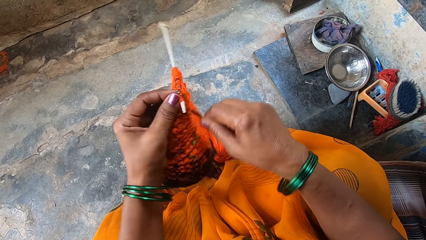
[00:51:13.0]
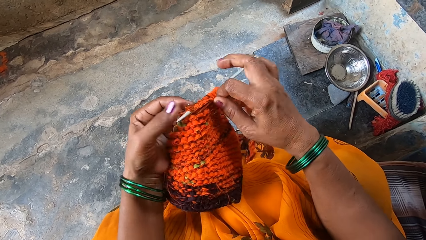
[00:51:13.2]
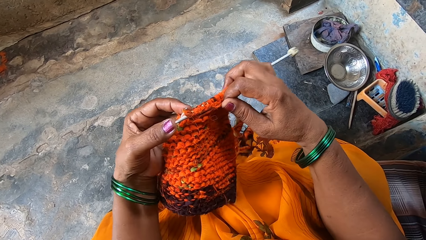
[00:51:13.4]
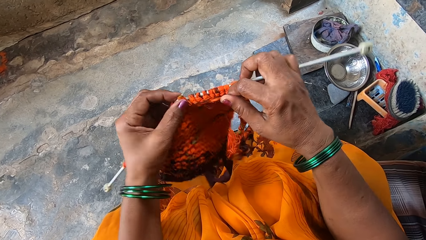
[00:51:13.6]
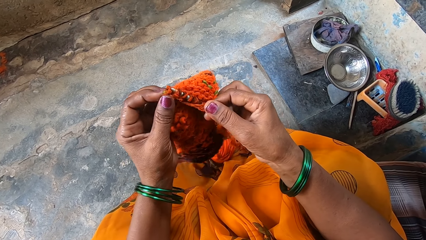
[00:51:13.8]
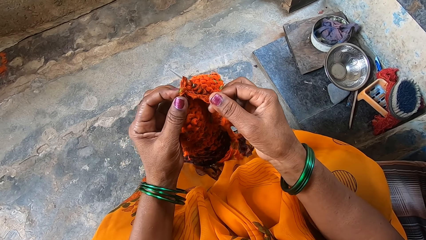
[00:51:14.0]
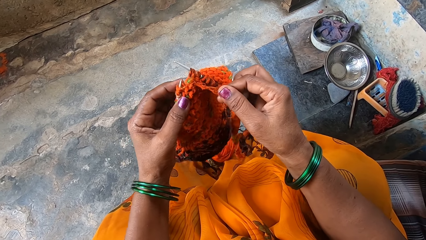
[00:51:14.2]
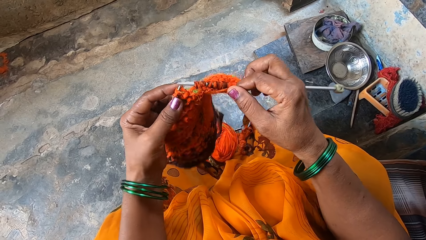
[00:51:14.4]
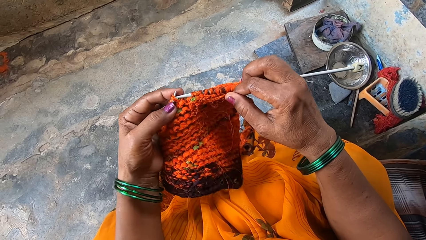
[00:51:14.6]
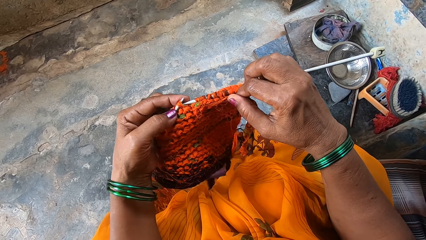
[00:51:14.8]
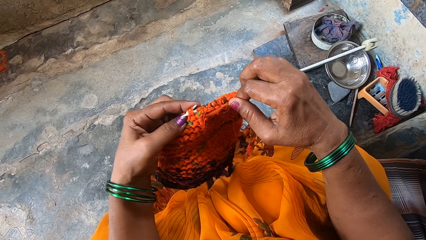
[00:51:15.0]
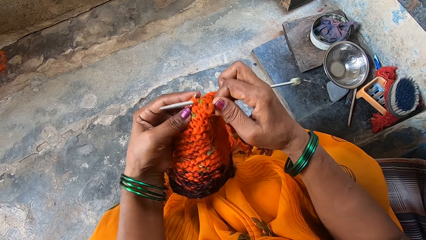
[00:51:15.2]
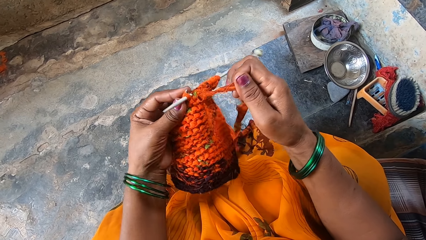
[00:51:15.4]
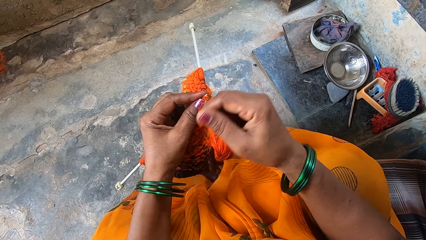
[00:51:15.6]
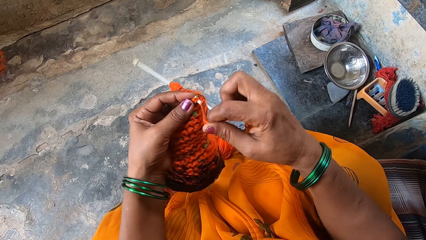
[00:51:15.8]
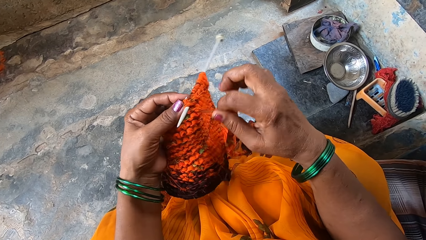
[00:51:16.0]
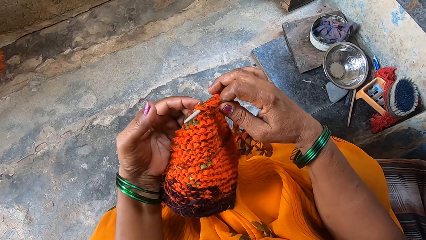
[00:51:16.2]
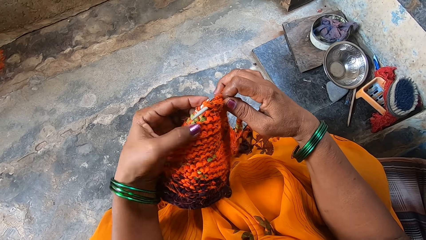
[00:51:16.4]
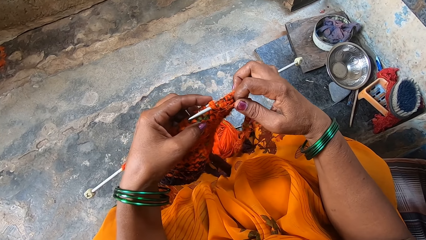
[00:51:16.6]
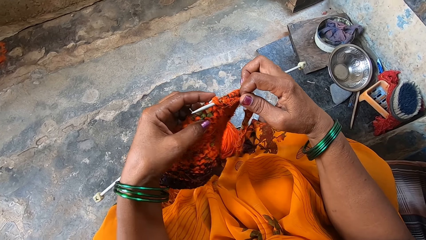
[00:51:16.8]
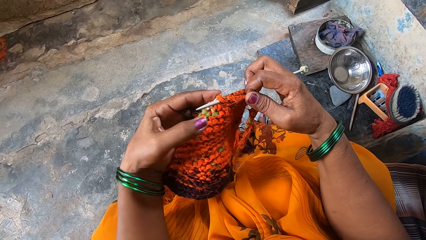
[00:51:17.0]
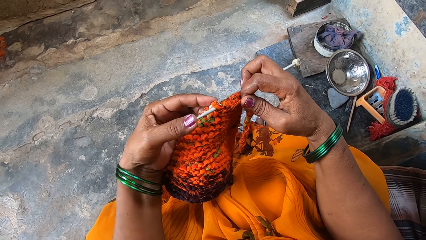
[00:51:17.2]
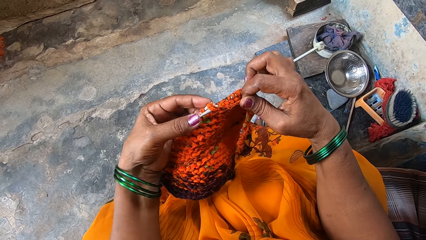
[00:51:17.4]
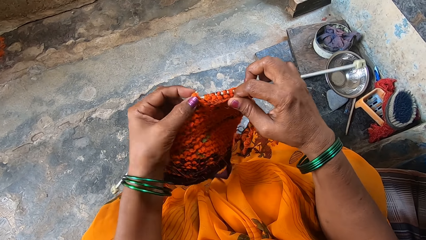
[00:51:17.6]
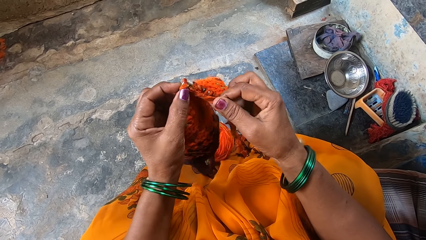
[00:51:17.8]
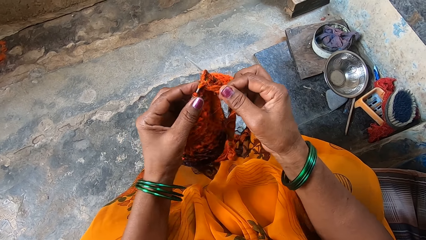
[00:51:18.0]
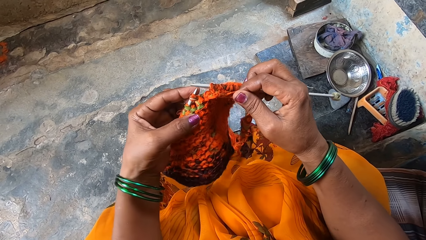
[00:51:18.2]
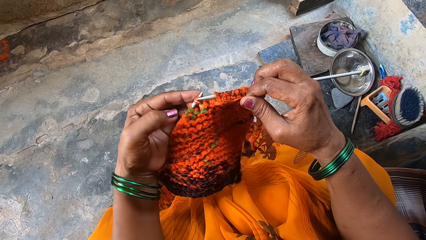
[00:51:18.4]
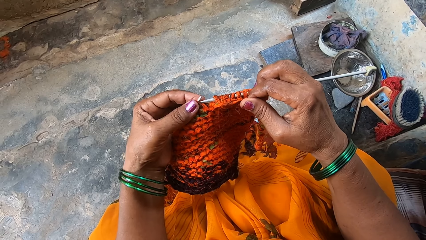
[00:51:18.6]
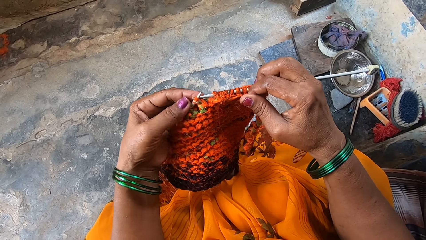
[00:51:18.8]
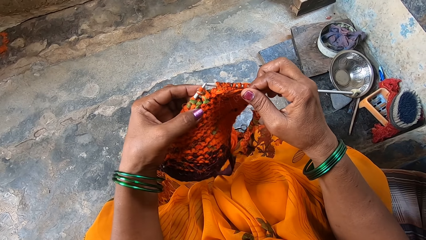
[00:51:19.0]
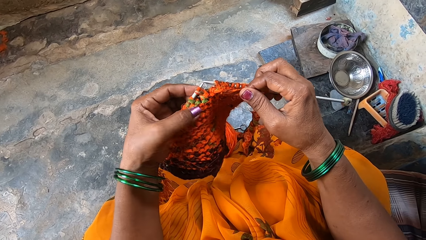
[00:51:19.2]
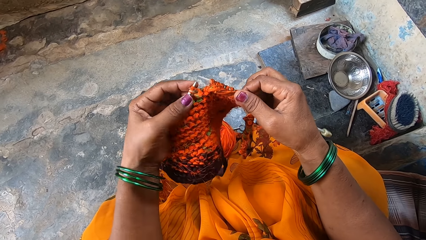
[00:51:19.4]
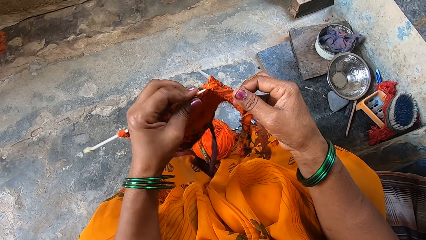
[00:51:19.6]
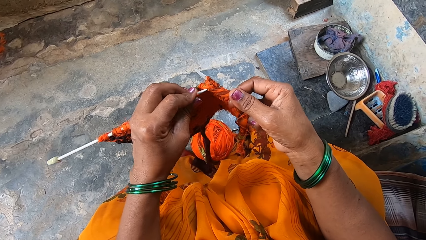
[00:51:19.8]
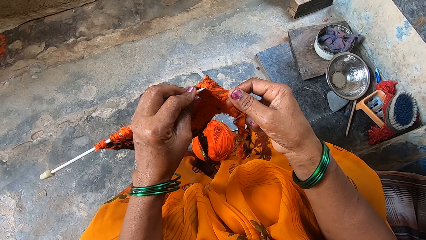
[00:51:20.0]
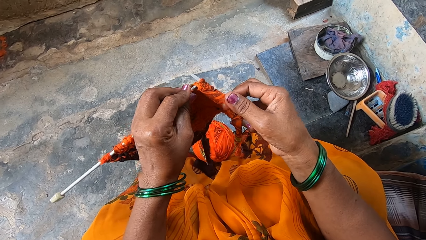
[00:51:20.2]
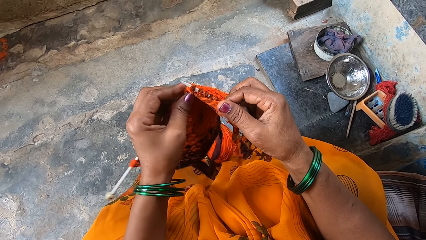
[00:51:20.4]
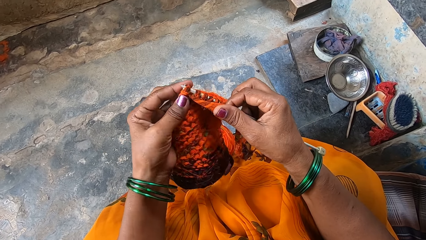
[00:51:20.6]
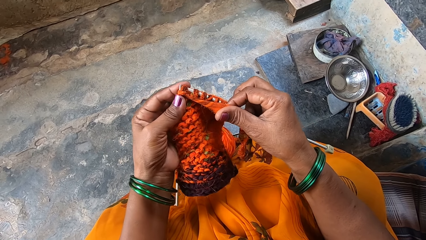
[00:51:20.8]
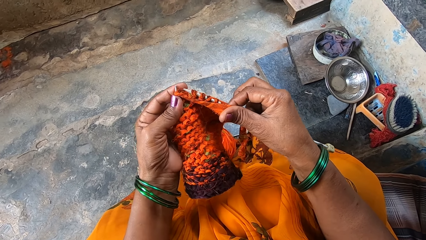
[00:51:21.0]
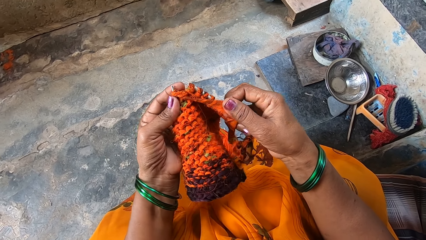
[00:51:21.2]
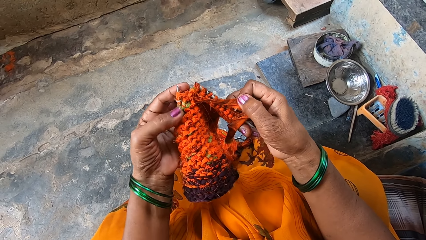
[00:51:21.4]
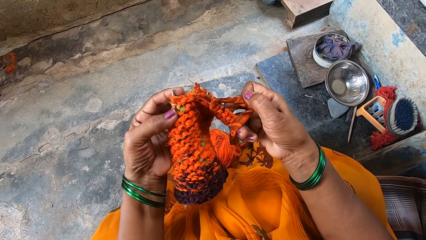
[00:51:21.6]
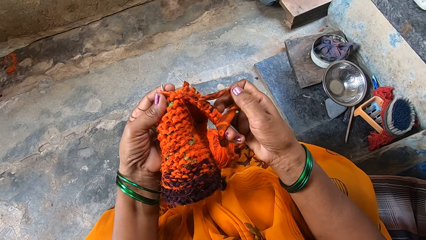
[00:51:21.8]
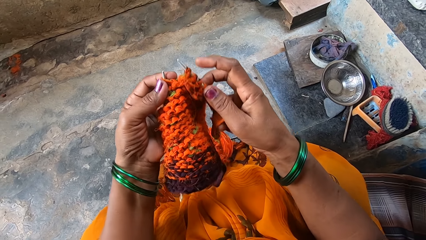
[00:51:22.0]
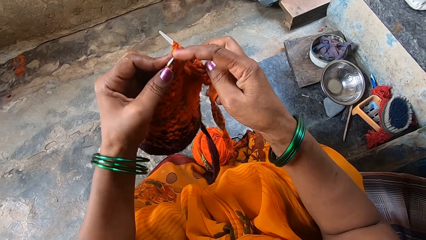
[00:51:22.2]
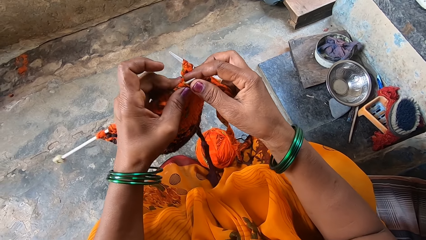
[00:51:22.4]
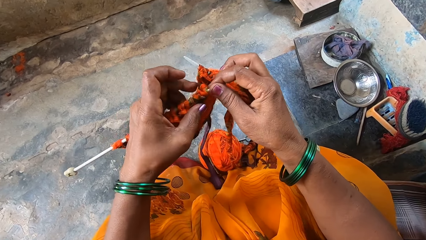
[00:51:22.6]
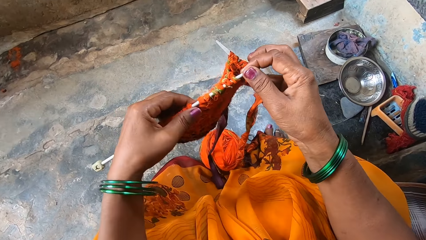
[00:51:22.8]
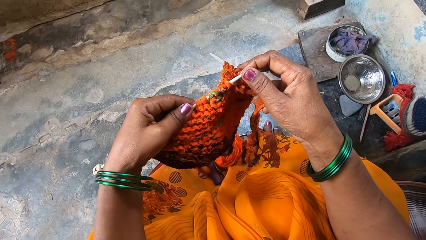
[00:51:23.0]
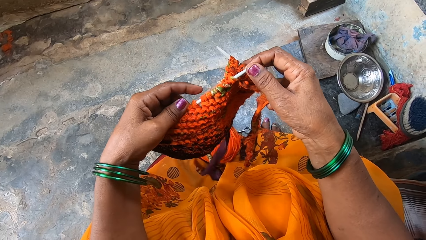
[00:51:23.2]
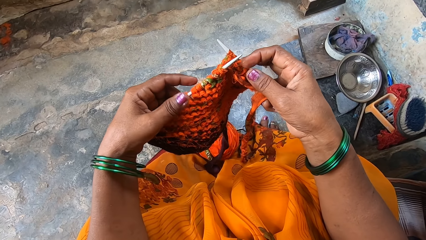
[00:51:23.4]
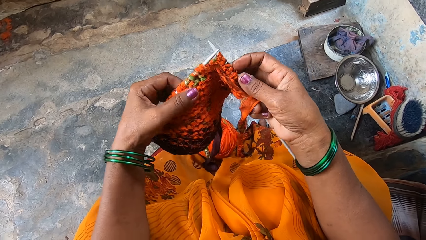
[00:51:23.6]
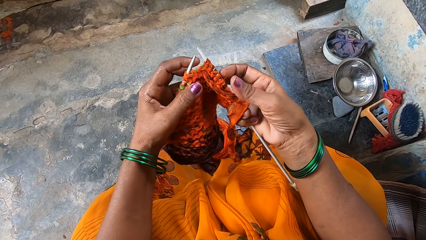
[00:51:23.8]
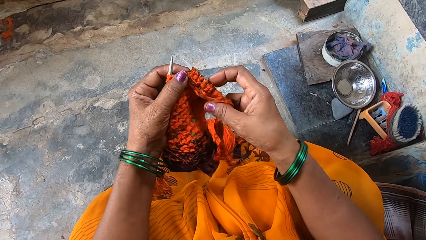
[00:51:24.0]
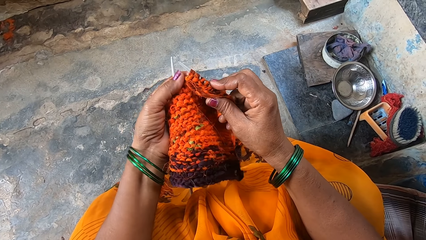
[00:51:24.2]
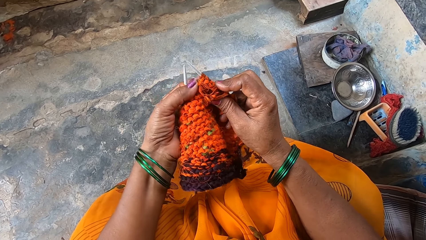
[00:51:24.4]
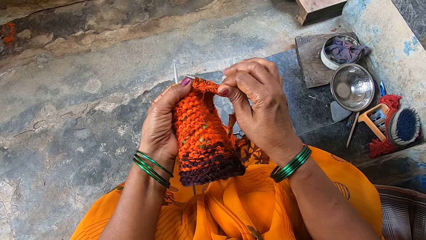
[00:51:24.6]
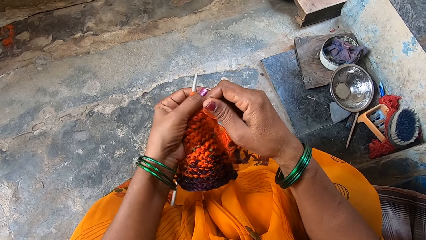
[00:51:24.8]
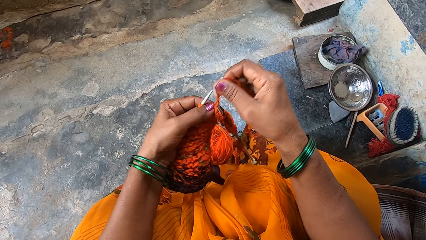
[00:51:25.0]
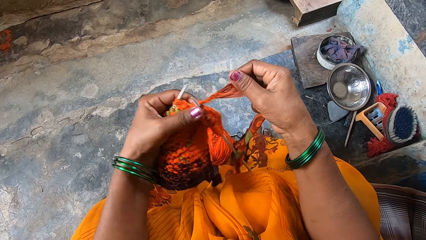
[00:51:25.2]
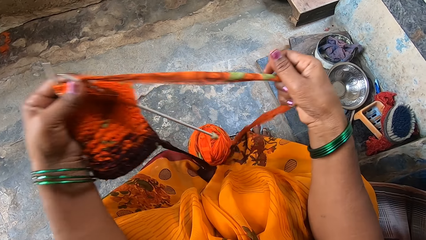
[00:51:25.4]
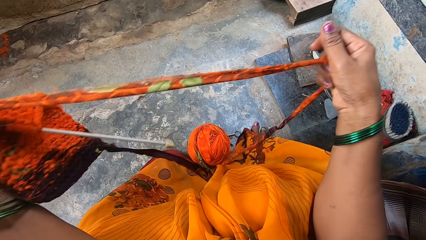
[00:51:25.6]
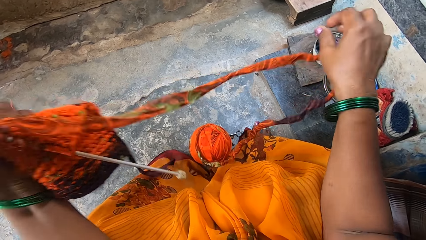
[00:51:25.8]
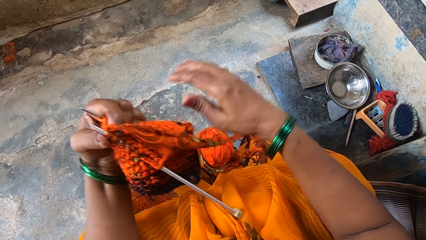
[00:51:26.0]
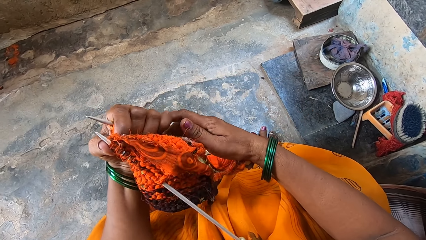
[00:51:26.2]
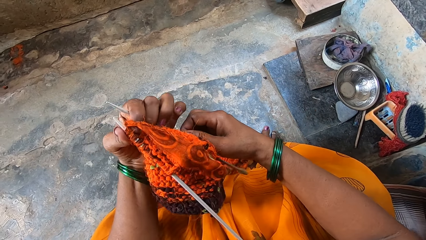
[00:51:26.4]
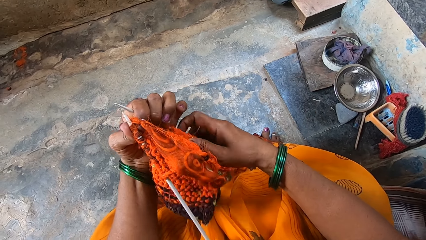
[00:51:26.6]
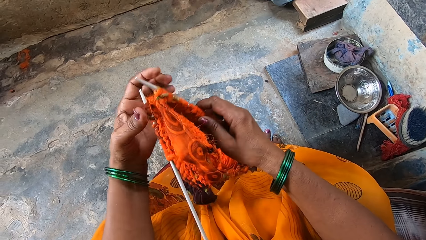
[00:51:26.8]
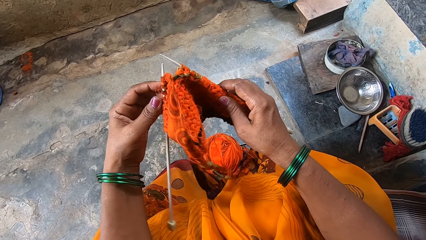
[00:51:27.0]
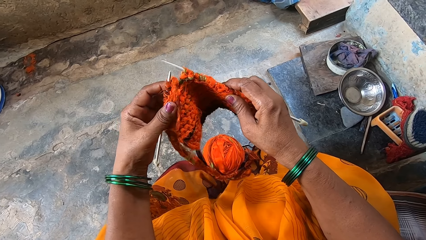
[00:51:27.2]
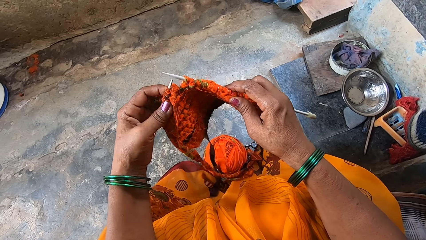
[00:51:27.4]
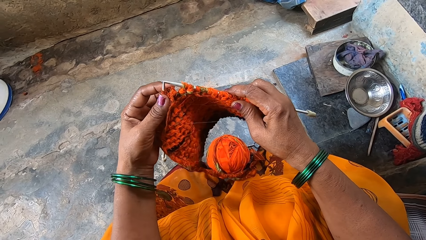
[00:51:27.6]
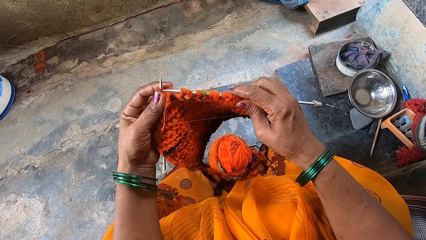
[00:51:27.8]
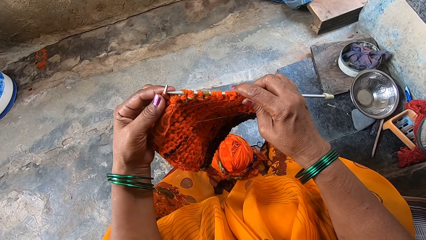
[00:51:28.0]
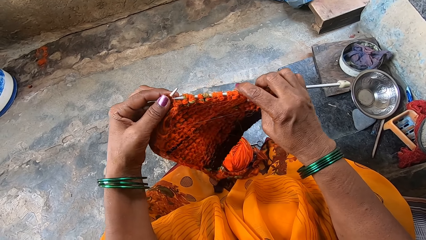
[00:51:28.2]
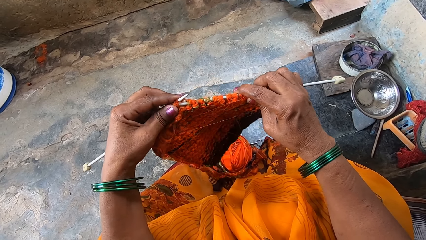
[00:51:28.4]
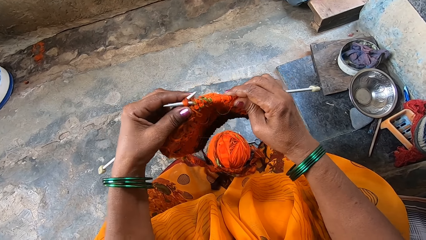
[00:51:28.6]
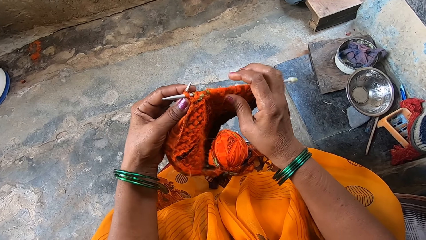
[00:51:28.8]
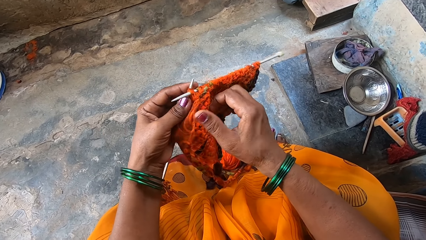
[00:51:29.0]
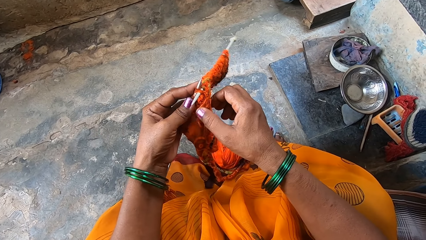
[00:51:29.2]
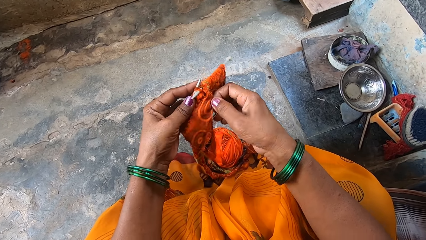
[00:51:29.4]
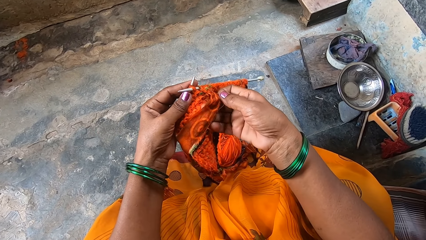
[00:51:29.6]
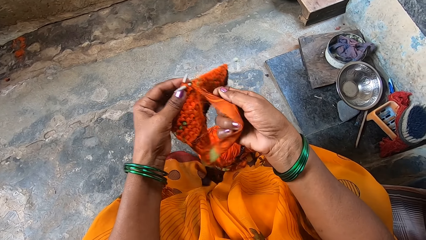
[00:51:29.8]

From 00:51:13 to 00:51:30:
The camera wearer loops a thread on the knitting needle. They hold the knitting needle. They knit the fabric. They loop the thread on the knitting needle. They hold the knitting needle. They knit the fabric. They hold the thread. They grip the knitting needle. They hold the fabric. They loop the thread on the knitting needle. They straighten the thread. They drop the thread. They stretch out the knitting material. They turn the fabric. They knit the fabric with cloth strips. They hold the knitting needle.
